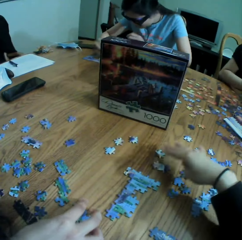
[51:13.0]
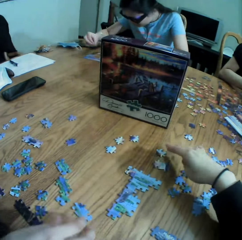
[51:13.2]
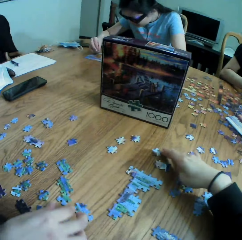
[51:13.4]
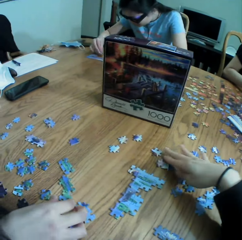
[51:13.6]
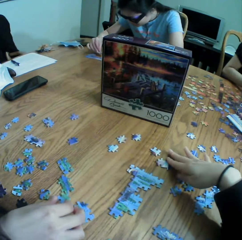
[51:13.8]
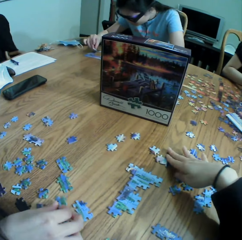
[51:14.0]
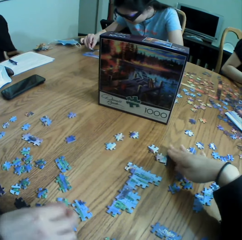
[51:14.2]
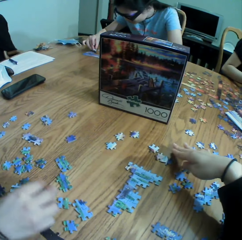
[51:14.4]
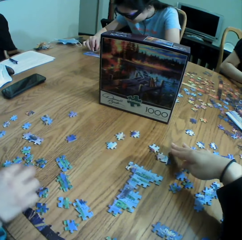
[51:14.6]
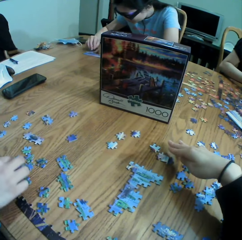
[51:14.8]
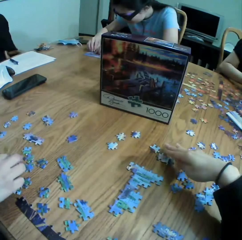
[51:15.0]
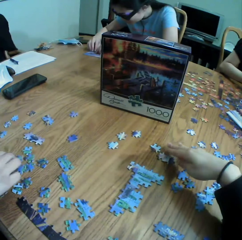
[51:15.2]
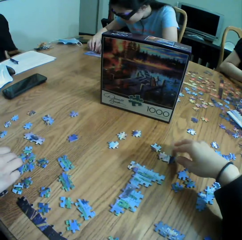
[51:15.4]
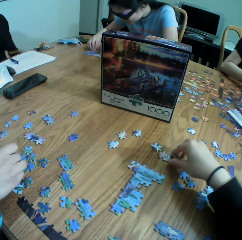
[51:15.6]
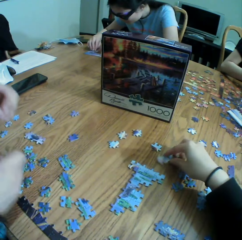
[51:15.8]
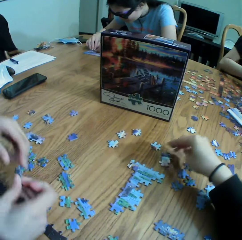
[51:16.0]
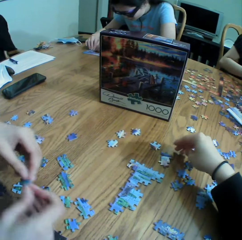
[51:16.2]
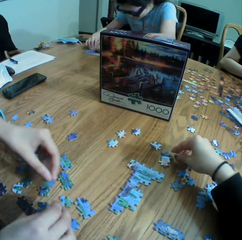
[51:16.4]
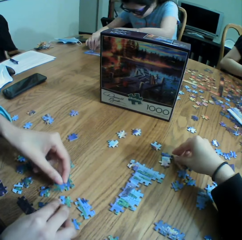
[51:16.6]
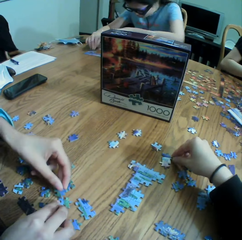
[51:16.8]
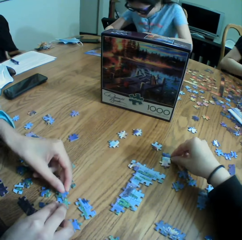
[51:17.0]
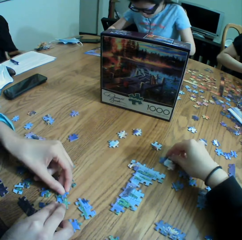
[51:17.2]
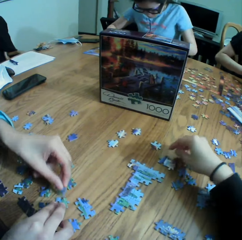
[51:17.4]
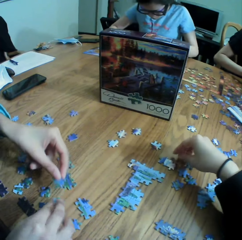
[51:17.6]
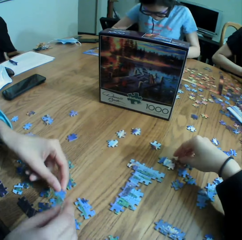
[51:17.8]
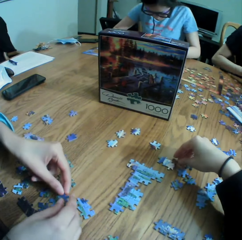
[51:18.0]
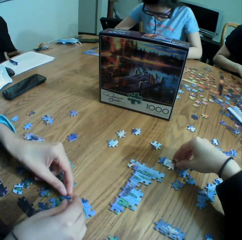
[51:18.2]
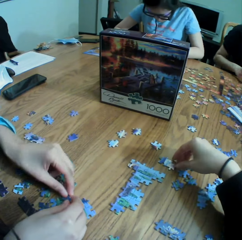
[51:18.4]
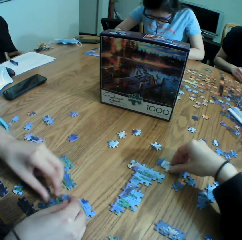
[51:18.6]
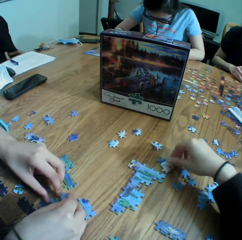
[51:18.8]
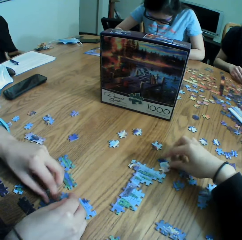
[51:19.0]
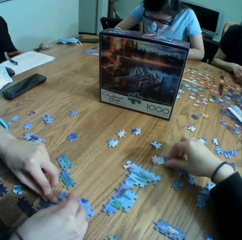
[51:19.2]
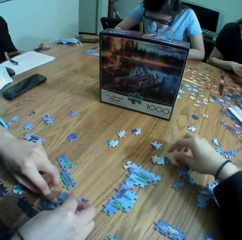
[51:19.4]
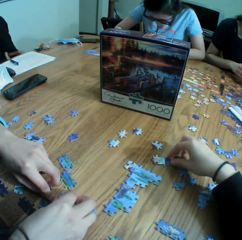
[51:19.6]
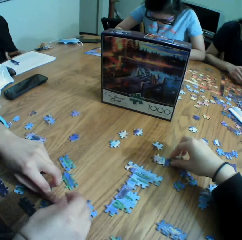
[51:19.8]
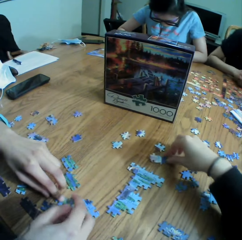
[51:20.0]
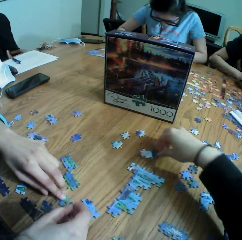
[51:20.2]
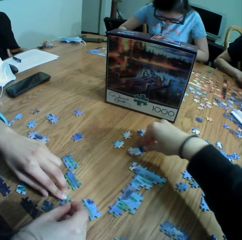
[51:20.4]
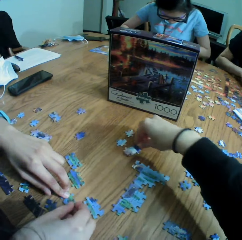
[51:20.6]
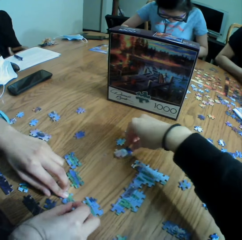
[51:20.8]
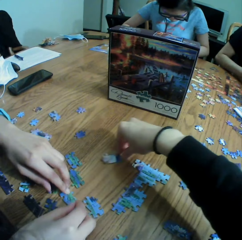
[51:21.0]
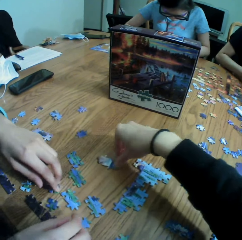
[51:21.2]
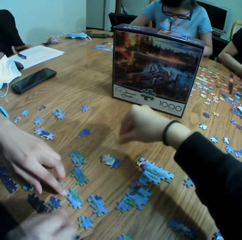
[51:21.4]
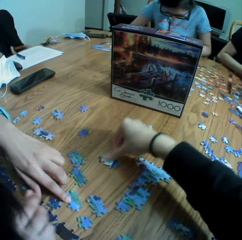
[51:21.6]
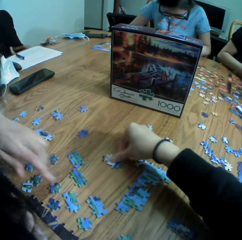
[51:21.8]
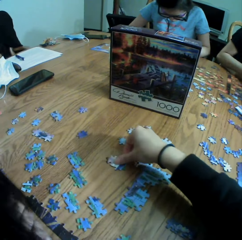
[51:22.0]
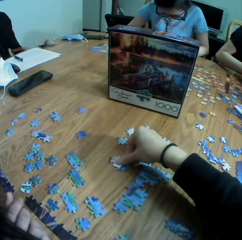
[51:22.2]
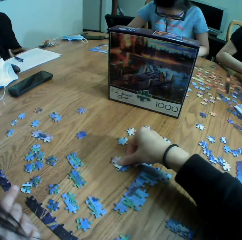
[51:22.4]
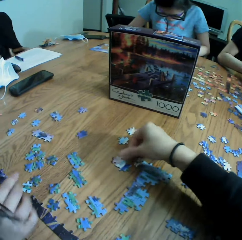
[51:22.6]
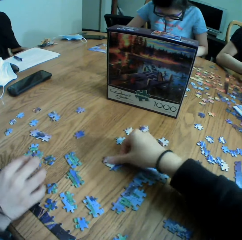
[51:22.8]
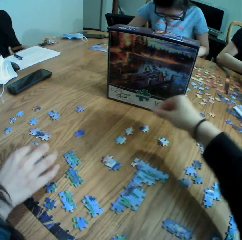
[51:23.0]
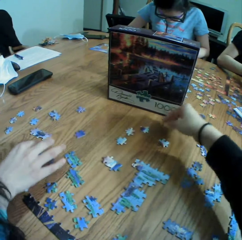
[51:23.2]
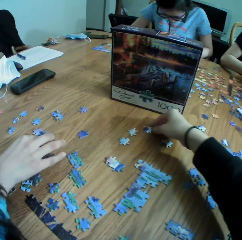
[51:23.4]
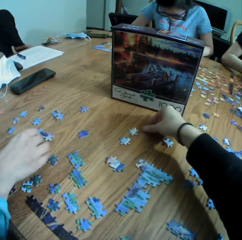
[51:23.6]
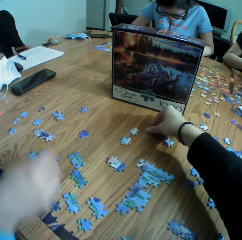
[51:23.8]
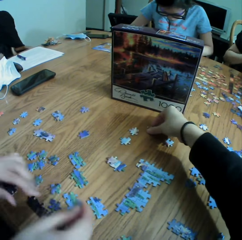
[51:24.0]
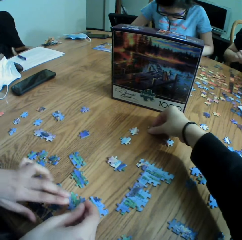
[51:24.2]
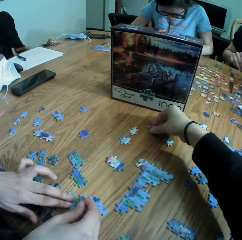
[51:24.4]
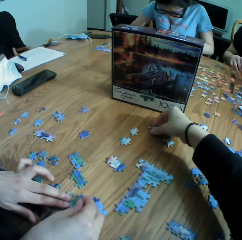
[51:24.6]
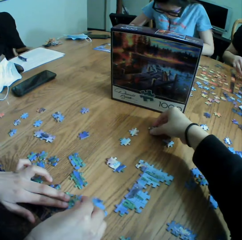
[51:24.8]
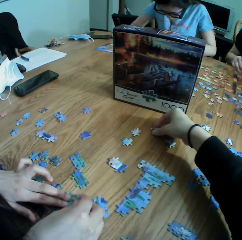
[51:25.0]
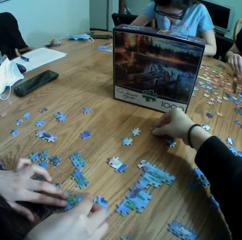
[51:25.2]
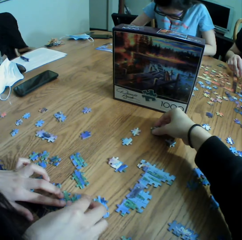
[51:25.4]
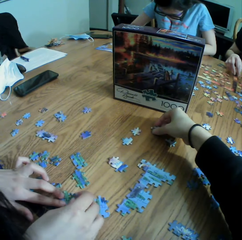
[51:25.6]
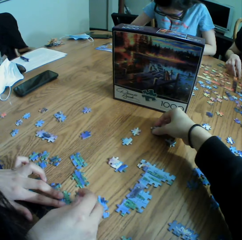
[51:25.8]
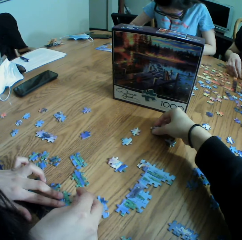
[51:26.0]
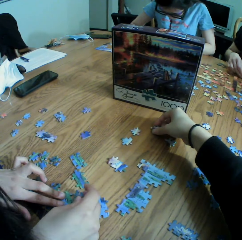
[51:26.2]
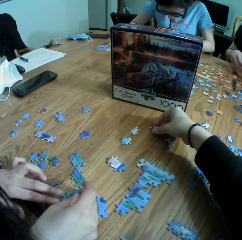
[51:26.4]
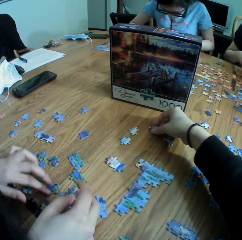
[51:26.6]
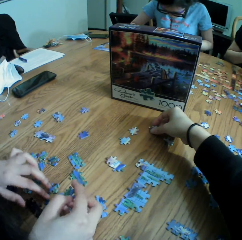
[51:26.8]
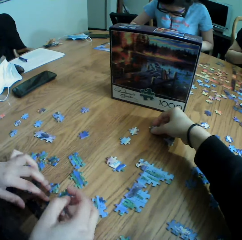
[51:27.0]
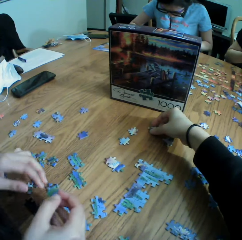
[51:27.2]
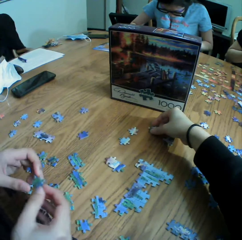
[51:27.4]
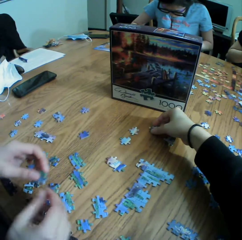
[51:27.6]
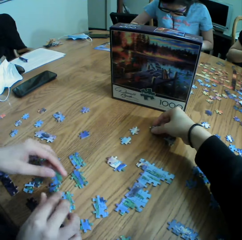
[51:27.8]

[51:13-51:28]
The camera wearer moves the paper puzzle. A person arranges the paper puzzle.

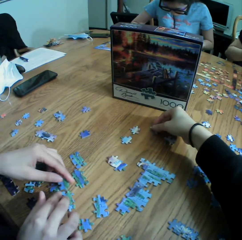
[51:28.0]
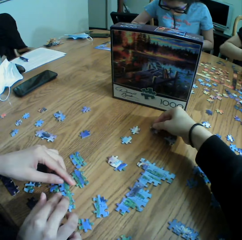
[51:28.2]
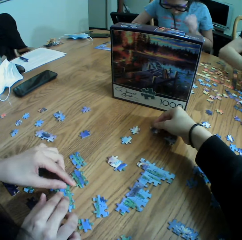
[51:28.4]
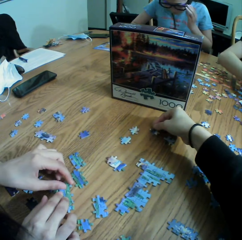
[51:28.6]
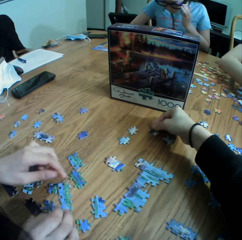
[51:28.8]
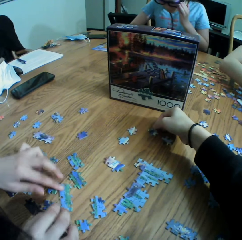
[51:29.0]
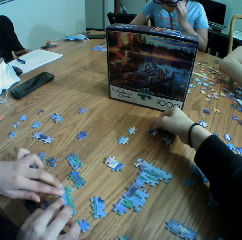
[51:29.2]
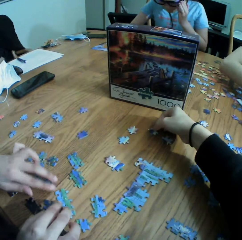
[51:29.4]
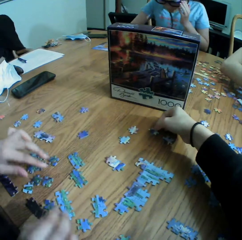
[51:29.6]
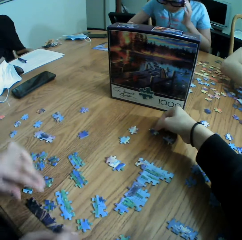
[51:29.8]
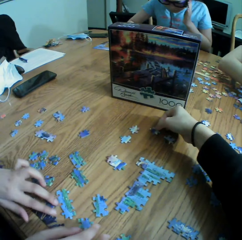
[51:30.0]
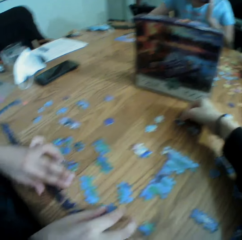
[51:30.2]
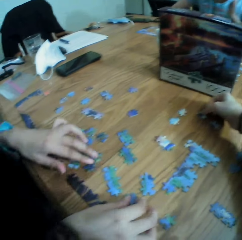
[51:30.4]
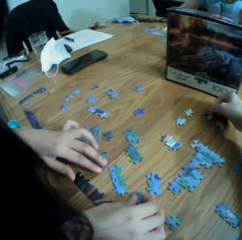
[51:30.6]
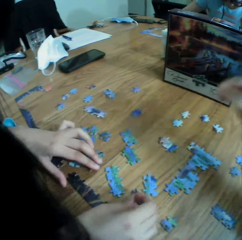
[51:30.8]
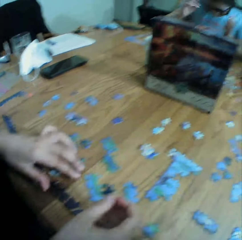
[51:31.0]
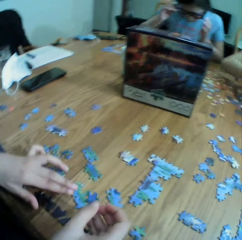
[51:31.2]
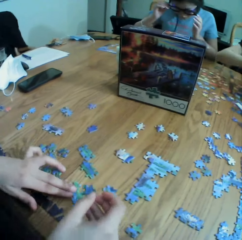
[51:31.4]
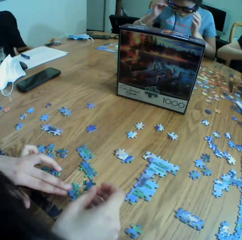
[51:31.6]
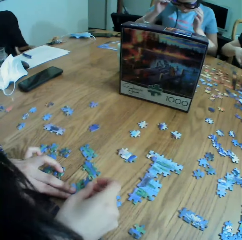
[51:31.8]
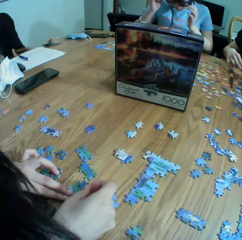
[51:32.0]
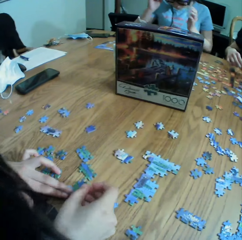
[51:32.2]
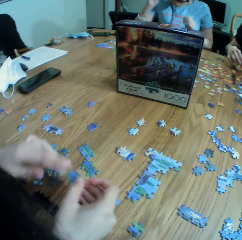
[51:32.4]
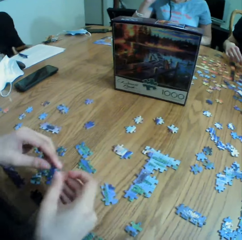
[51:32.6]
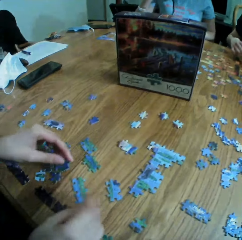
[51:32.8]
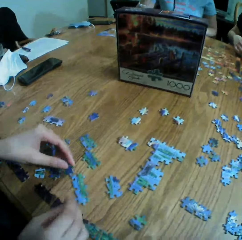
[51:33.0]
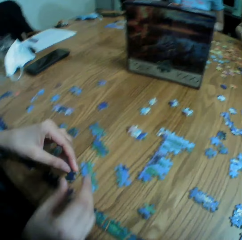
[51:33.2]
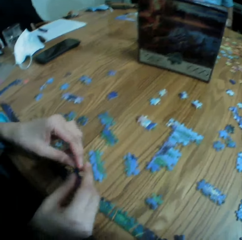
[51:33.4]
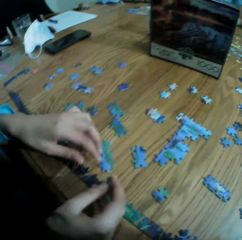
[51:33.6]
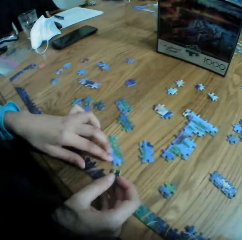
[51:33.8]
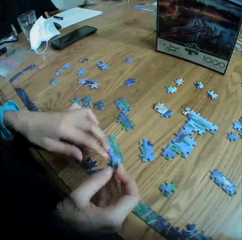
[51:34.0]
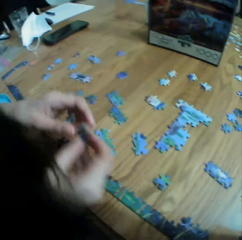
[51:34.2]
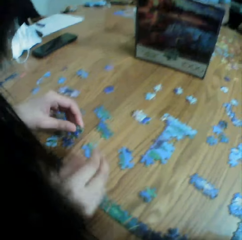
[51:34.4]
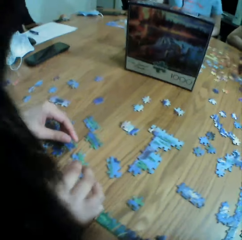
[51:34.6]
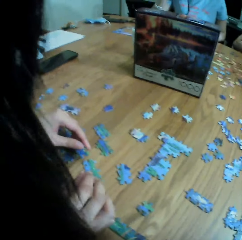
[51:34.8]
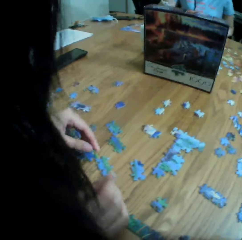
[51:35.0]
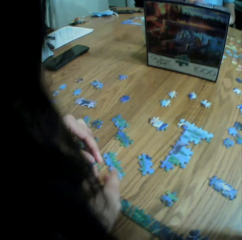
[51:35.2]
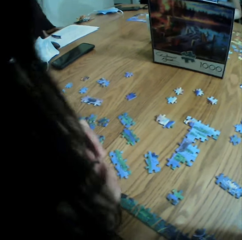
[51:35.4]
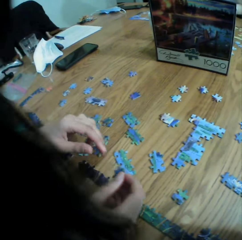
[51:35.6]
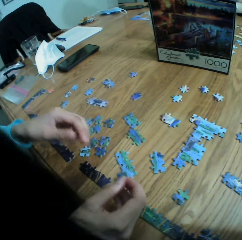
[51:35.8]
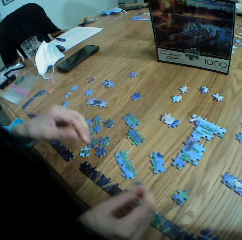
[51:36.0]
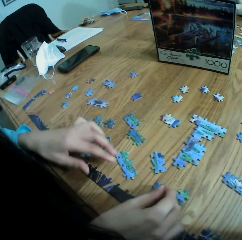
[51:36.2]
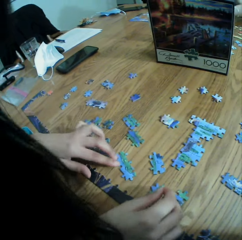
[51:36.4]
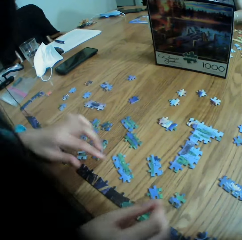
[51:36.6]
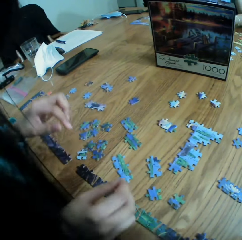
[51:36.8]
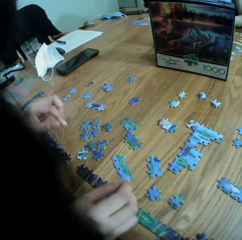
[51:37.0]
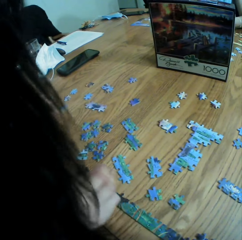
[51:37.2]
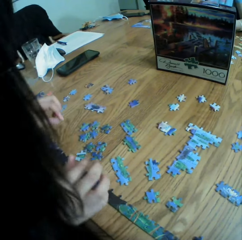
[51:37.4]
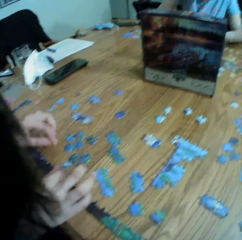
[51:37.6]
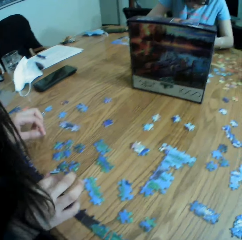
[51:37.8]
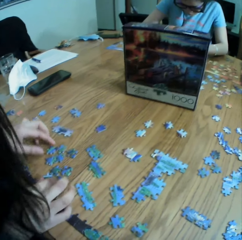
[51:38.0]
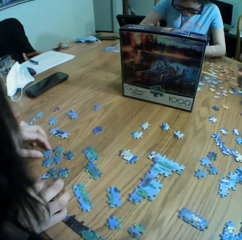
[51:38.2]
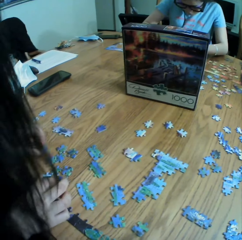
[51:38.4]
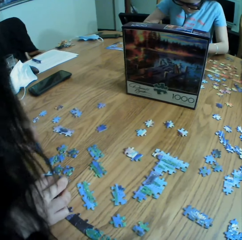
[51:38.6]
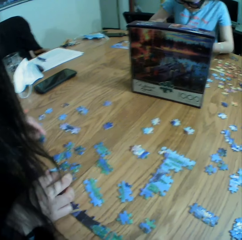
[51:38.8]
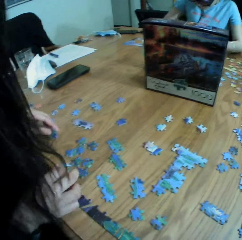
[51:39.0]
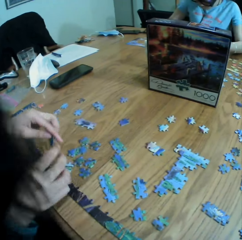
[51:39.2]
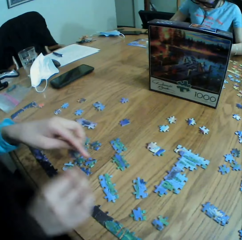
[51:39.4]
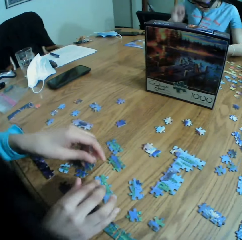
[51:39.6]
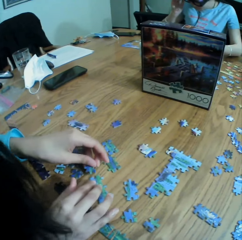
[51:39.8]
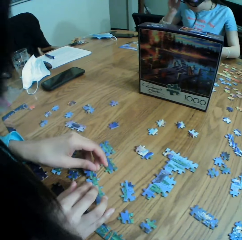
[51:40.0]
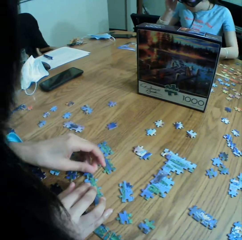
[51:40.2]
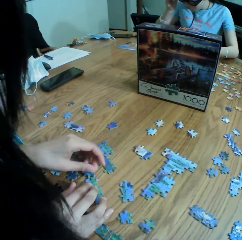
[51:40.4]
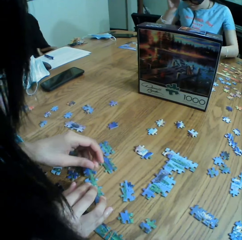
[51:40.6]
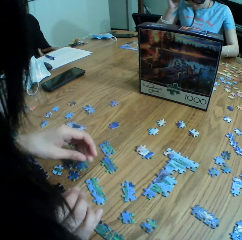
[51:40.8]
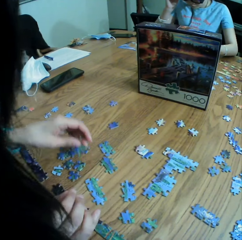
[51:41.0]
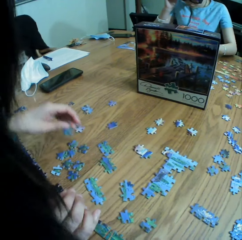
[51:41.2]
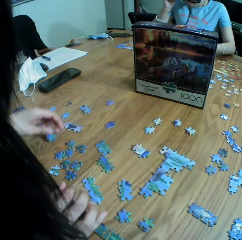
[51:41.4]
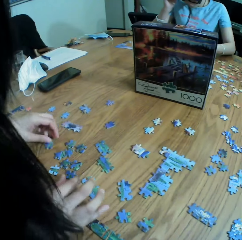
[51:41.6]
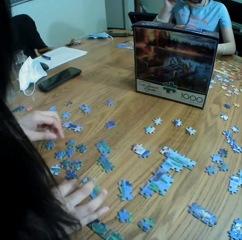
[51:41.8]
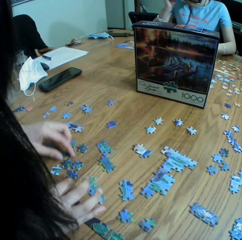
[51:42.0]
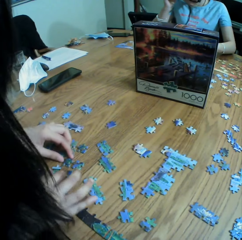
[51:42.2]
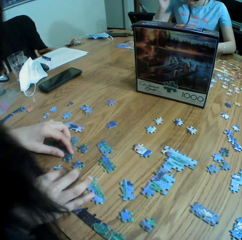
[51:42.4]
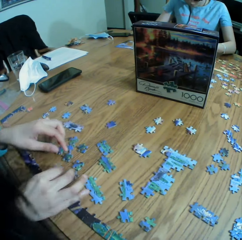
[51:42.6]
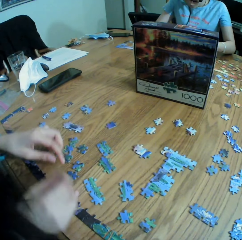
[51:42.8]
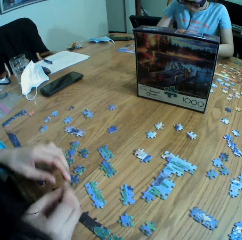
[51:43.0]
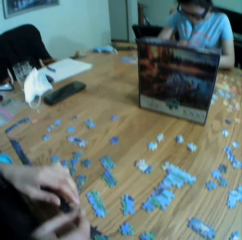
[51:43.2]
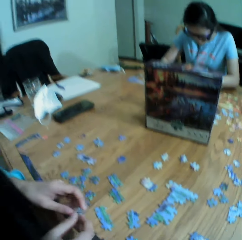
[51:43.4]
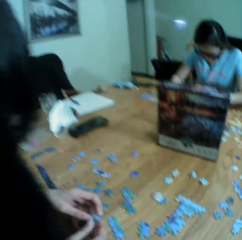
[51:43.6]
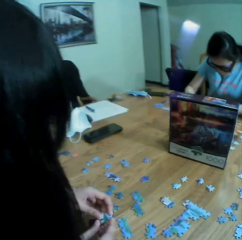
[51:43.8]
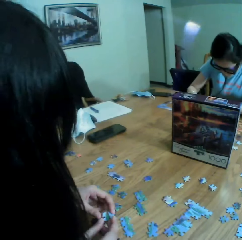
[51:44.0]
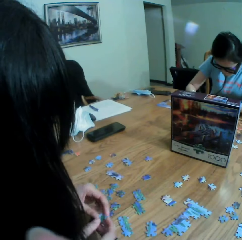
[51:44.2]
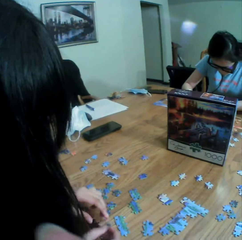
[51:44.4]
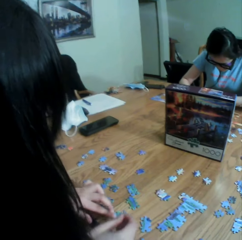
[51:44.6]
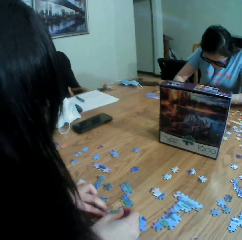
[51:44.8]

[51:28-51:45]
The camera wearer drops the paper puzzle. A person arranges the paper puzzle. The person drops the paper puzzle, picks up the paper puzzle, drops the paper puzzle, and picks up the paper puzzle.
